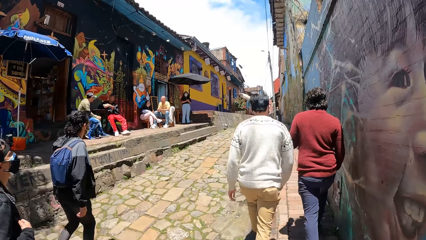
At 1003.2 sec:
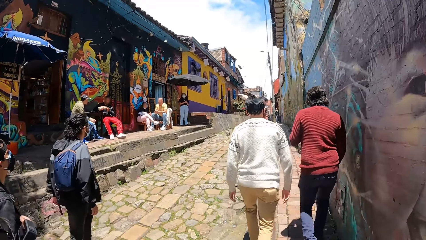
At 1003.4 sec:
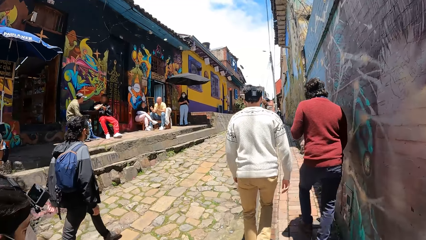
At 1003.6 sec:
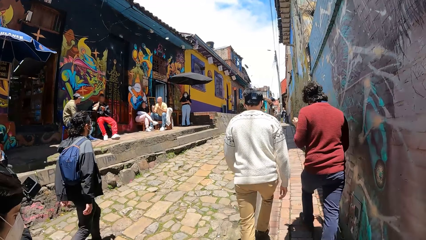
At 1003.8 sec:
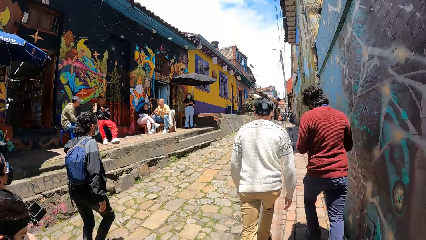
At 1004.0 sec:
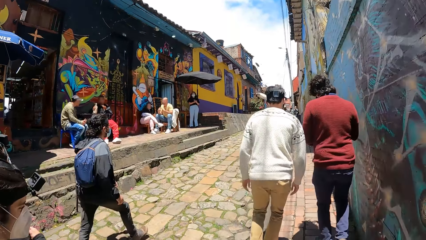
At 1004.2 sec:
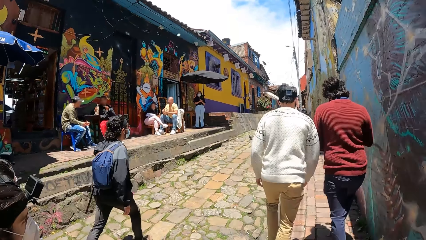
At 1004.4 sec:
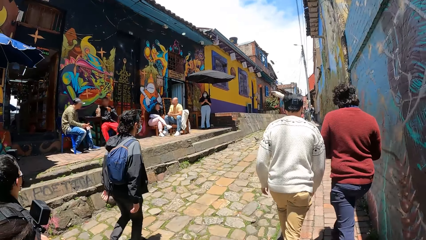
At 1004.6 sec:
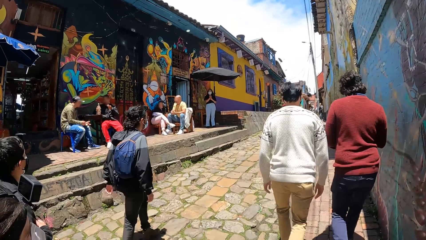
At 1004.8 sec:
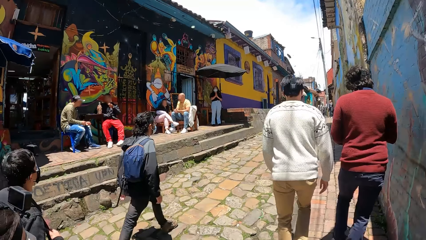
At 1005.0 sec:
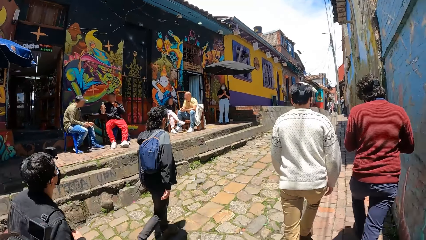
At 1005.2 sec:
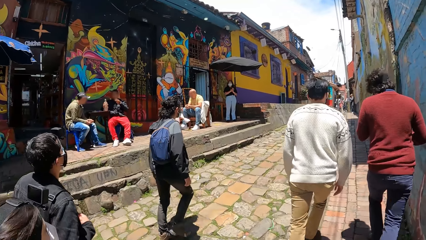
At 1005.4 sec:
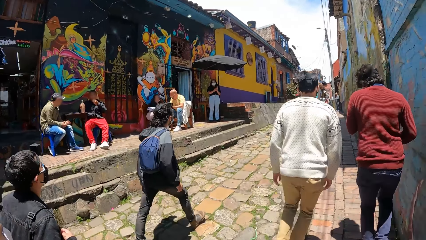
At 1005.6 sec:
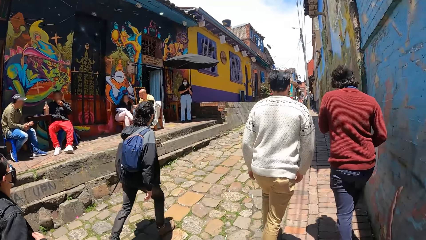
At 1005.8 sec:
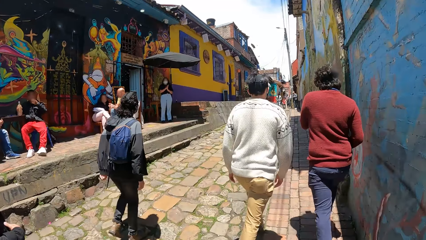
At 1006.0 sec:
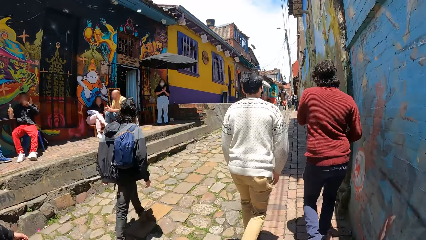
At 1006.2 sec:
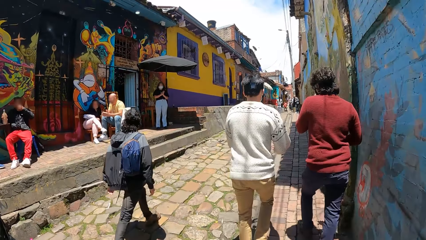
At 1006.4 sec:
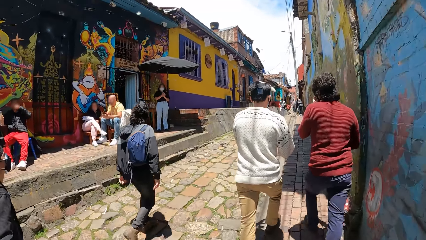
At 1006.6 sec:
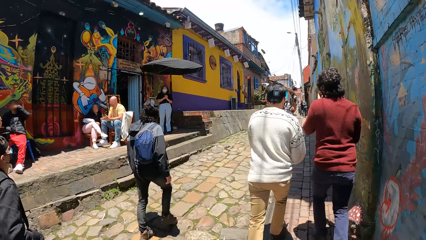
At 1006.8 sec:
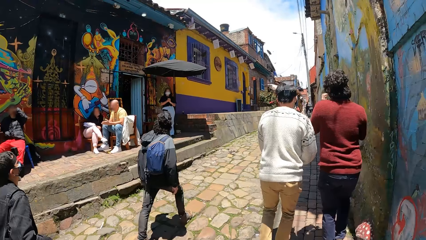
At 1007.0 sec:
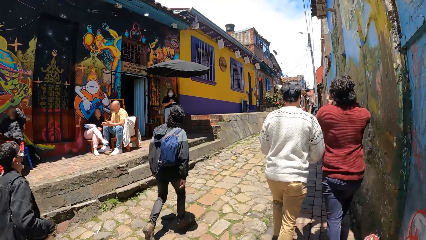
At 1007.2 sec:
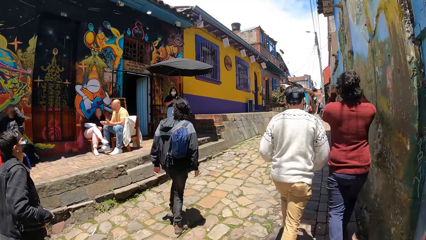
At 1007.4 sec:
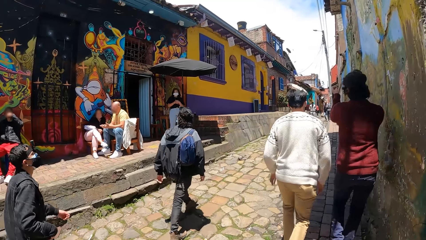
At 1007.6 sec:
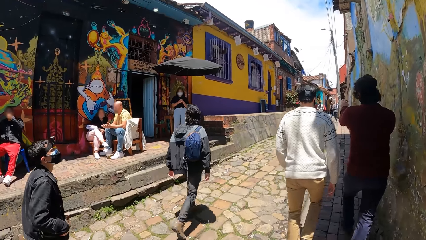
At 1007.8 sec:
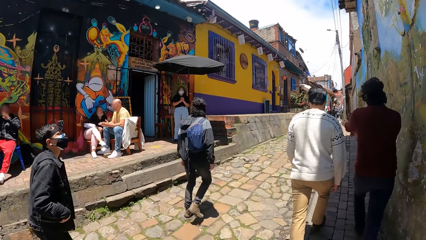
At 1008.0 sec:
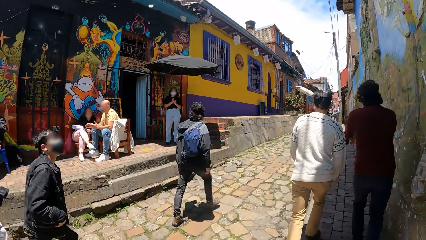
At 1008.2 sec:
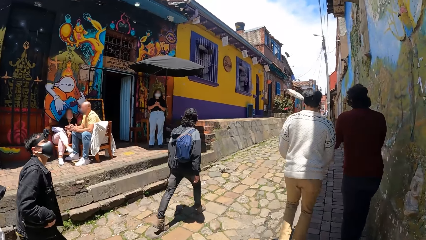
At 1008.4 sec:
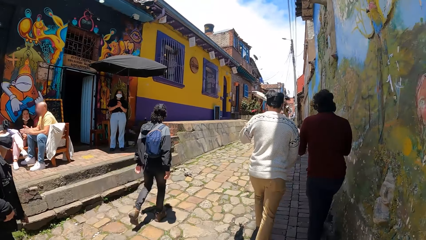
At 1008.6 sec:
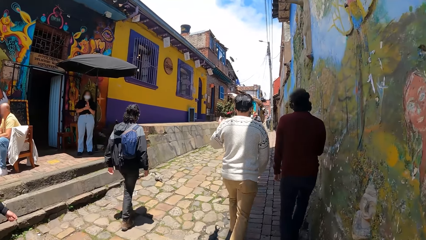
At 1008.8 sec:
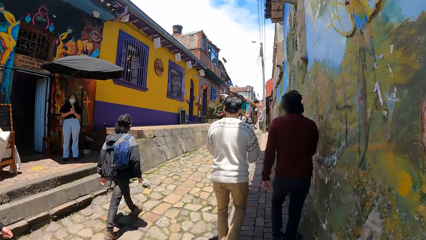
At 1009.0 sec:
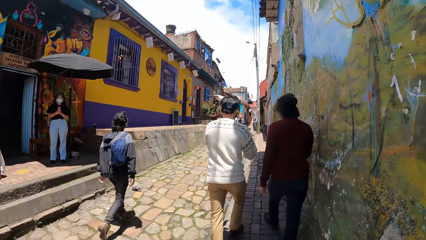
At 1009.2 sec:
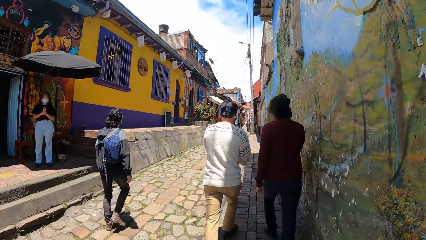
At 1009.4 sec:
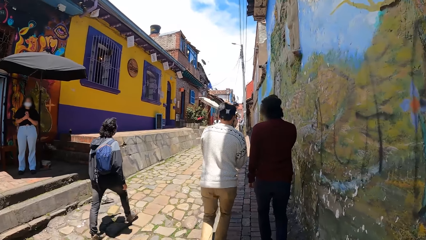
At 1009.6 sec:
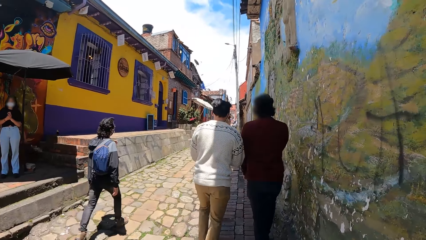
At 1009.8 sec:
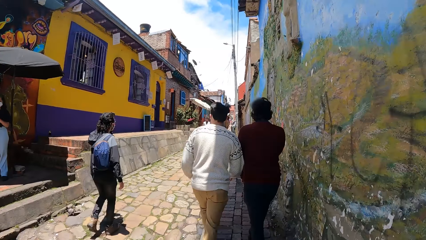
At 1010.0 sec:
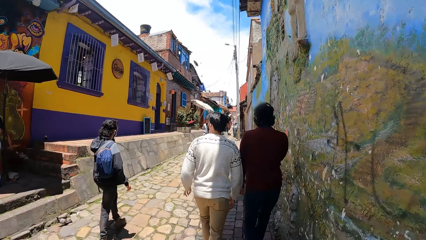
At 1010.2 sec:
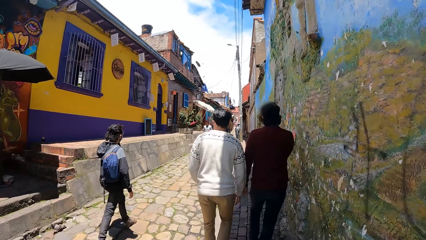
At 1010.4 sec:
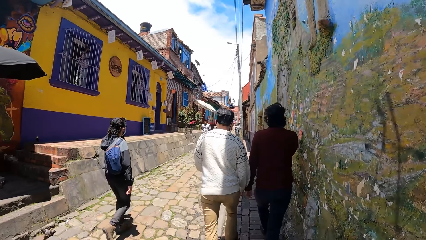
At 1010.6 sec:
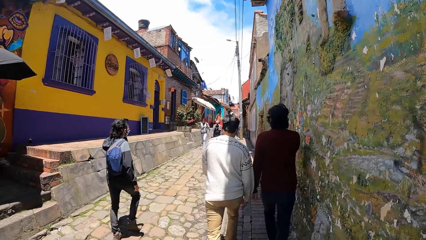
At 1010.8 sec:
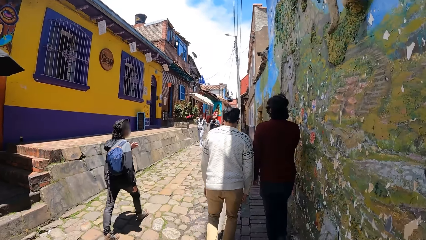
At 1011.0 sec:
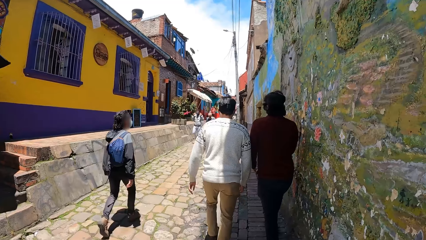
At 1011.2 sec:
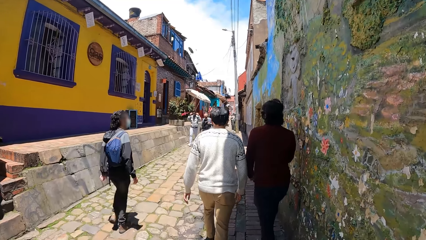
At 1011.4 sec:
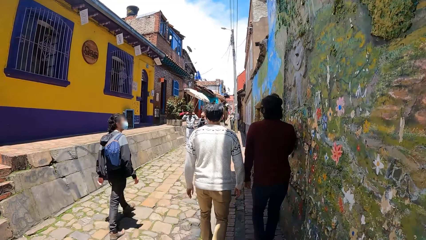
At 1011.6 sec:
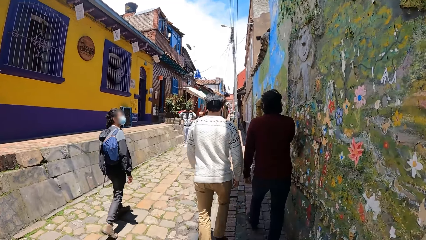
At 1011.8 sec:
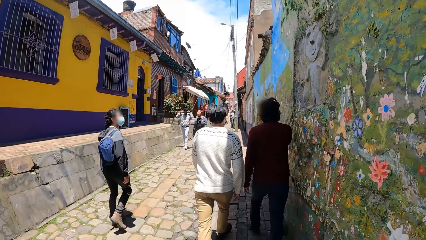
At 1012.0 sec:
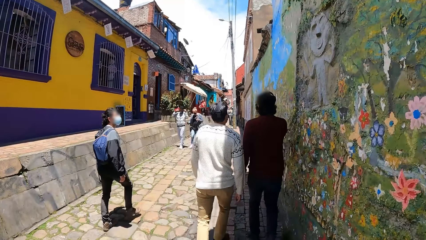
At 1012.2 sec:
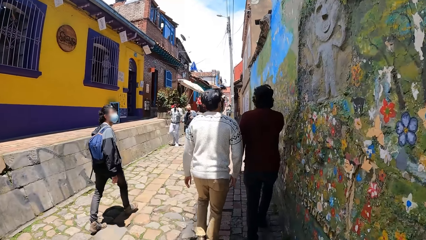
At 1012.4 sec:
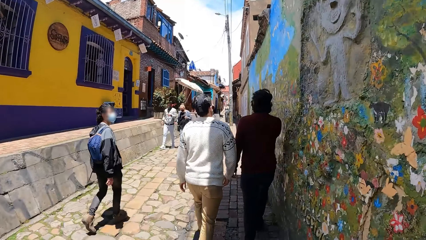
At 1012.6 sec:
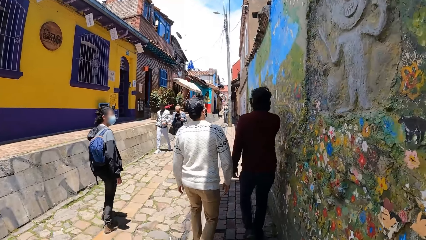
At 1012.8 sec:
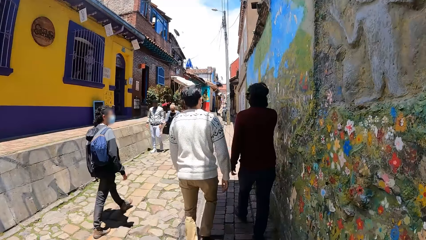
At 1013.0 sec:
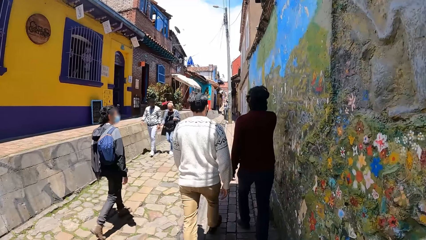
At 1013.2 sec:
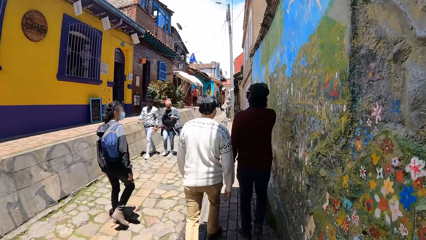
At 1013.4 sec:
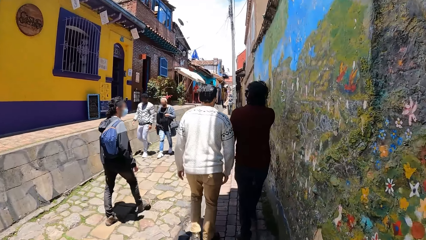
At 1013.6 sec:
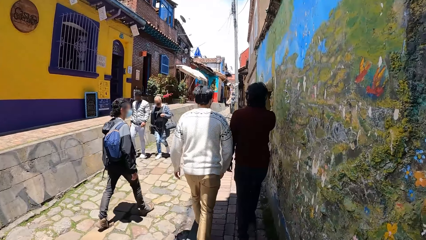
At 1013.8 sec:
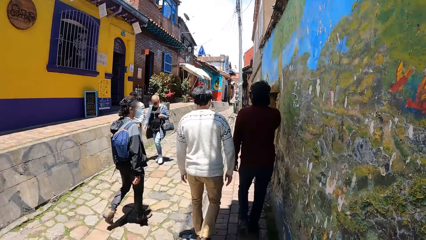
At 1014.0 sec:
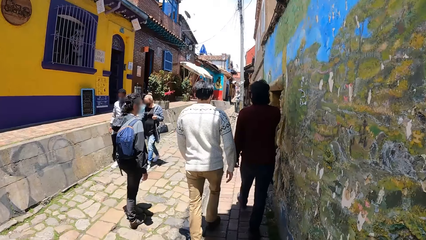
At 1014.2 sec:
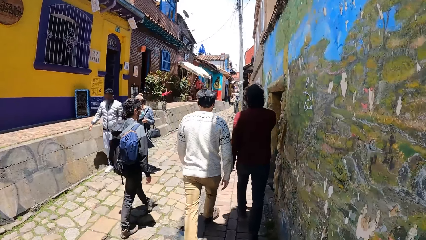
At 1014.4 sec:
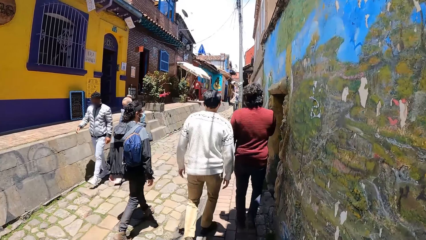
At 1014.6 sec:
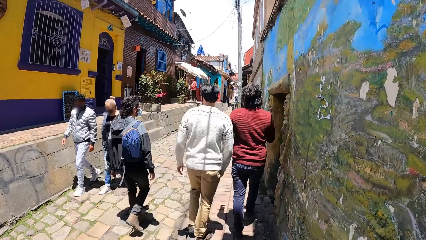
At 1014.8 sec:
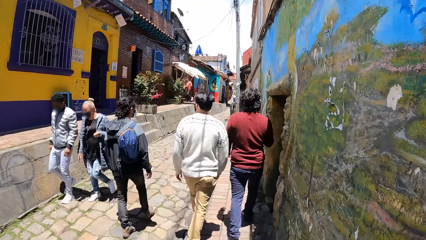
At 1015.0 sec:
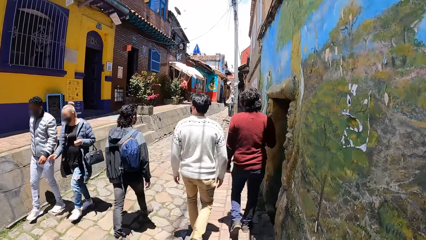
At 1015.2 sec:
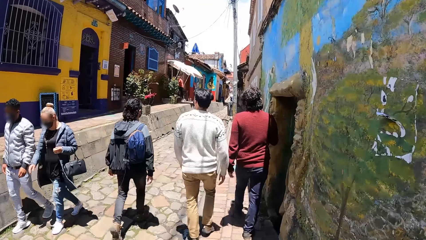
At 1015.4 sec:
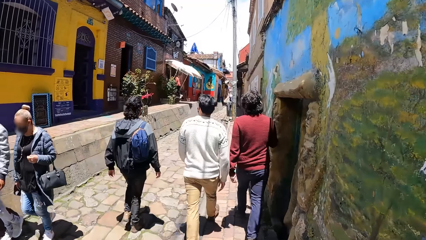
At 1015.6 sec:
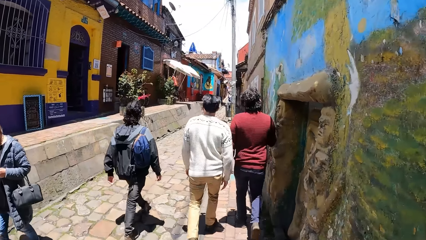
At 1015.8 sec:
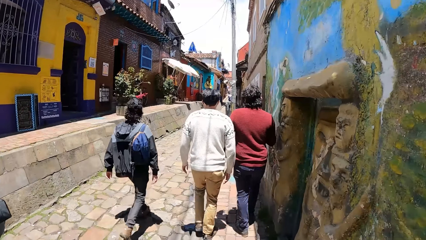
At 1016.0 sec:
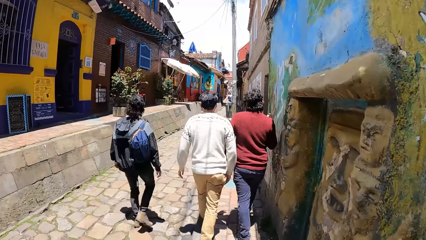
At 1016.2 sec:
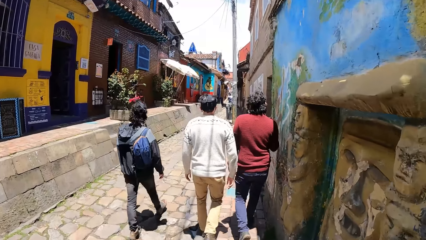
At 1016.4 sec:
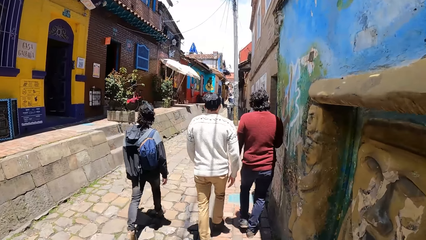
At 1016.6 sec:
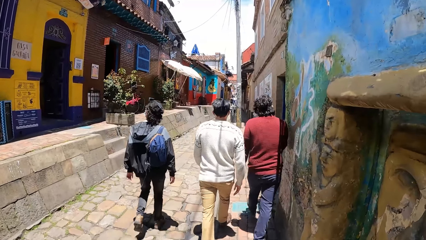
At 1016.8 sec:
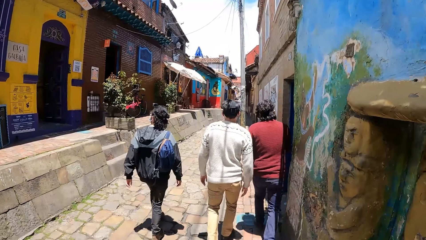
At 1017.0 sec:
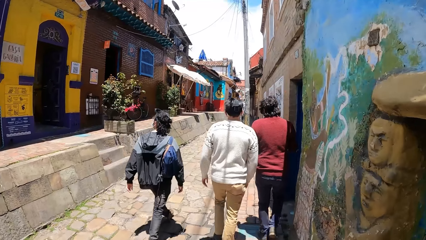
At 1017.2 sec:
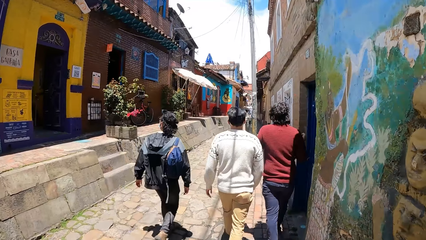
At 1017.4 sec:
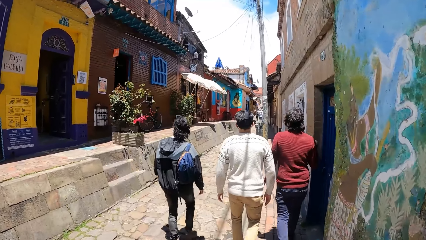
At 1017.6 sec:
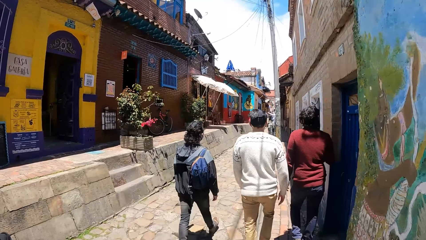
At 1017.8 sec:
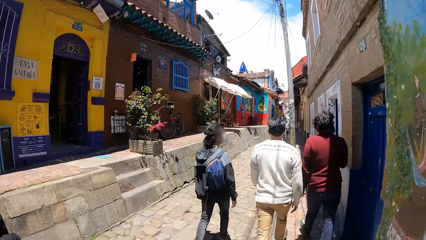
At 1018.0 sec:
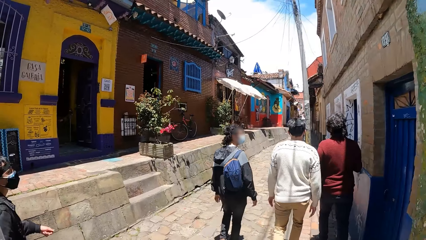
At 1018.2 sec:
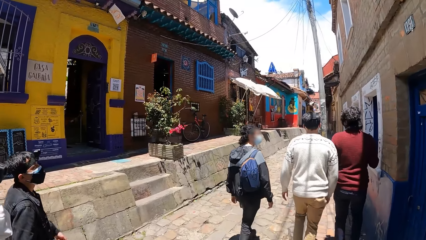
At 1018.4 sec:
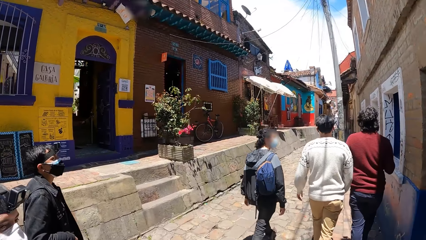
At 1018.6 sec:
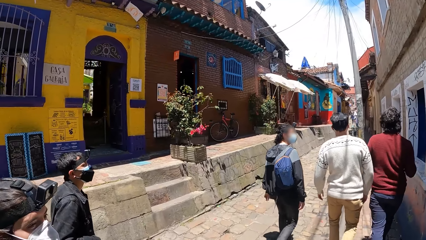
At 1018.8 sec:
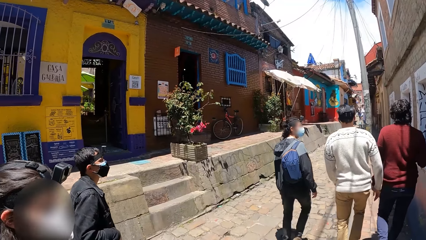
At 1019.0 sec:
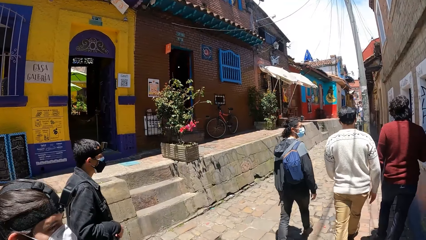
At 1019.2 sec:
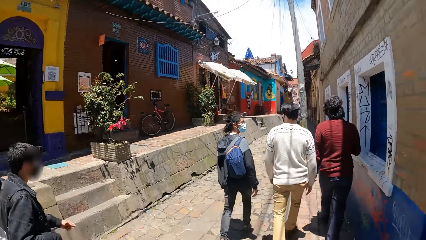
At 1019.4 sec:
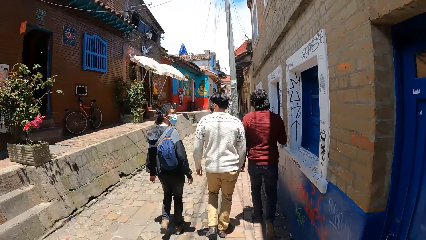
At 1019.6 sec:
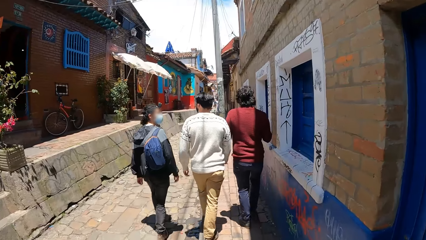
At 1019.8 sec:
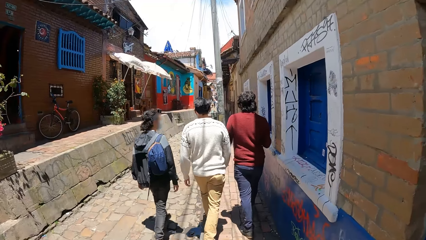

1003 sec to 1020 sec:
A couple walk past the camera wearer.
